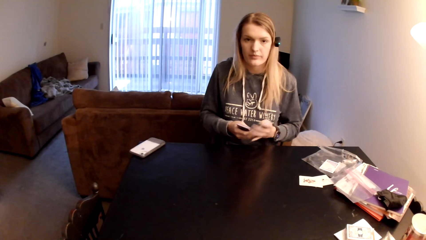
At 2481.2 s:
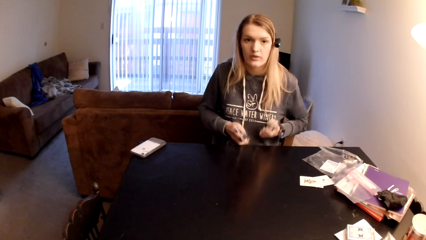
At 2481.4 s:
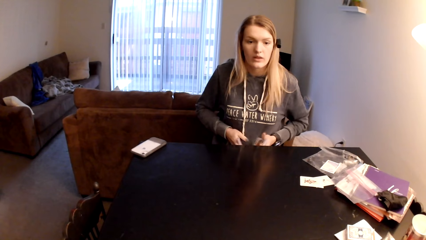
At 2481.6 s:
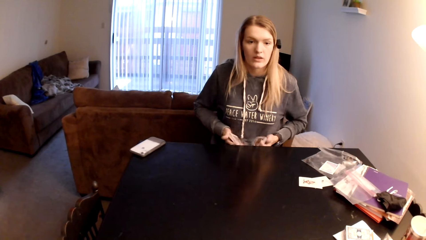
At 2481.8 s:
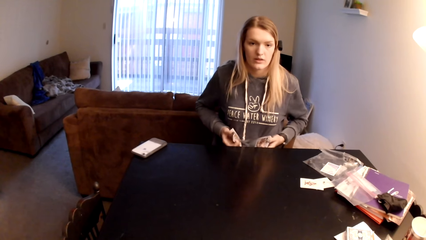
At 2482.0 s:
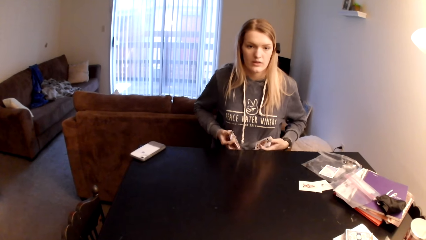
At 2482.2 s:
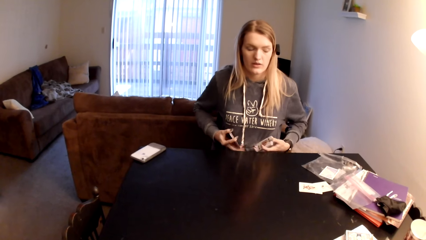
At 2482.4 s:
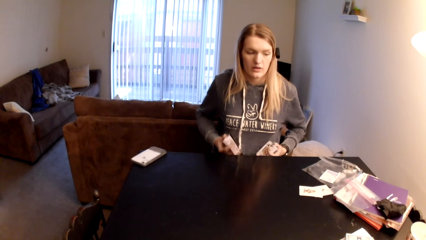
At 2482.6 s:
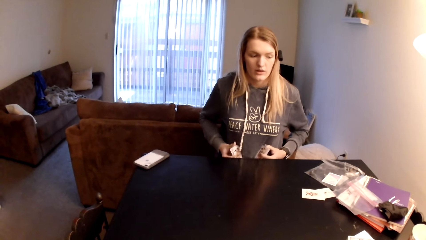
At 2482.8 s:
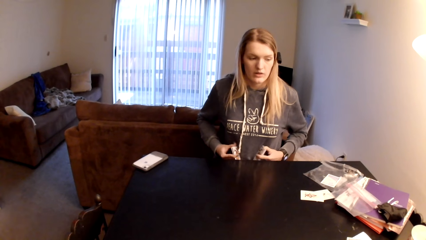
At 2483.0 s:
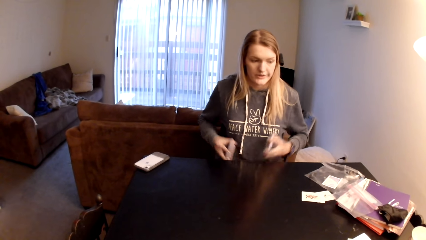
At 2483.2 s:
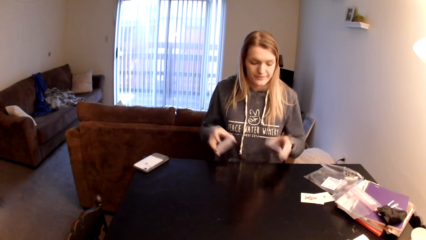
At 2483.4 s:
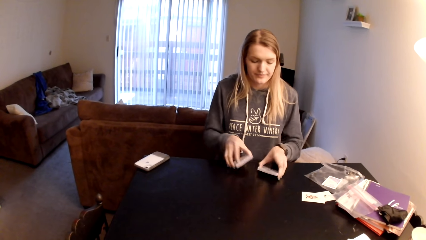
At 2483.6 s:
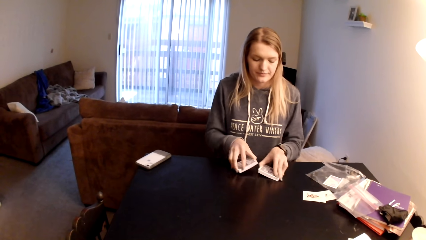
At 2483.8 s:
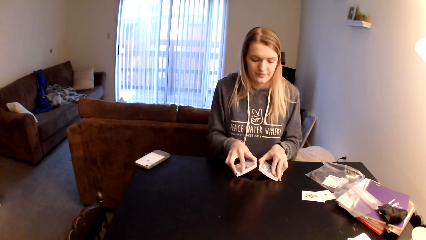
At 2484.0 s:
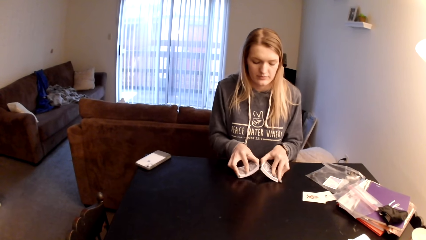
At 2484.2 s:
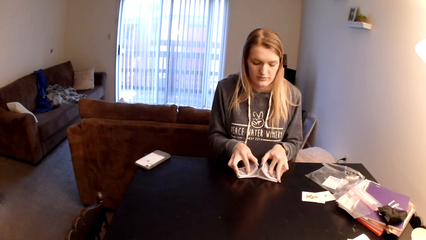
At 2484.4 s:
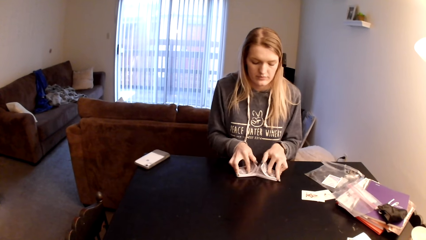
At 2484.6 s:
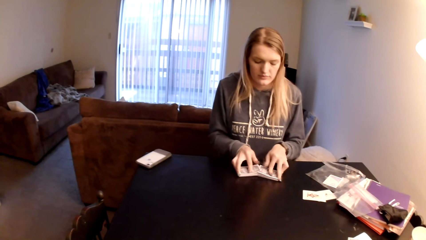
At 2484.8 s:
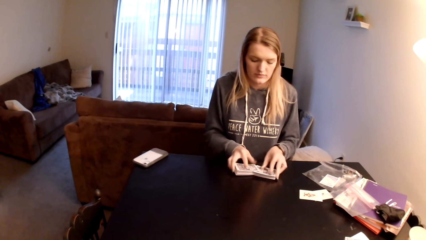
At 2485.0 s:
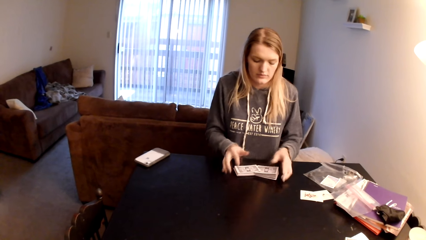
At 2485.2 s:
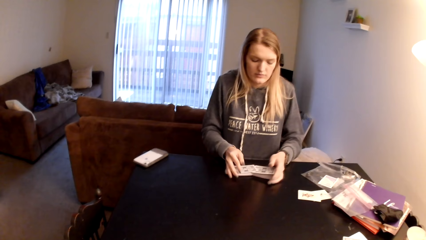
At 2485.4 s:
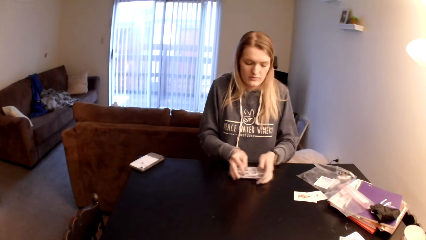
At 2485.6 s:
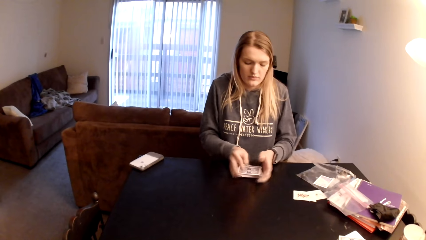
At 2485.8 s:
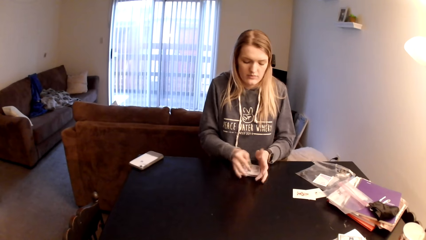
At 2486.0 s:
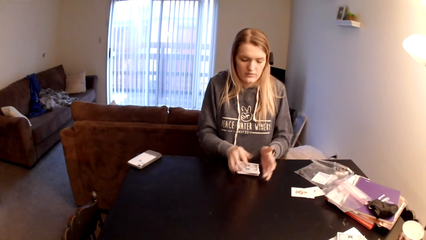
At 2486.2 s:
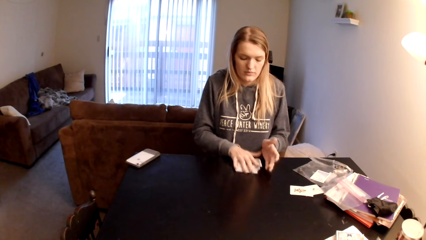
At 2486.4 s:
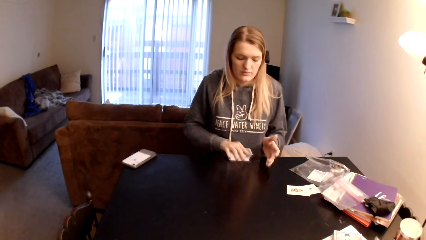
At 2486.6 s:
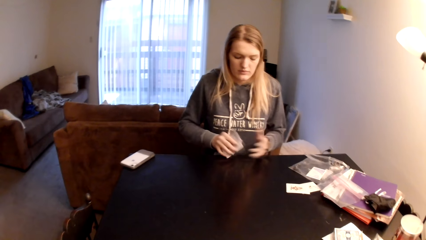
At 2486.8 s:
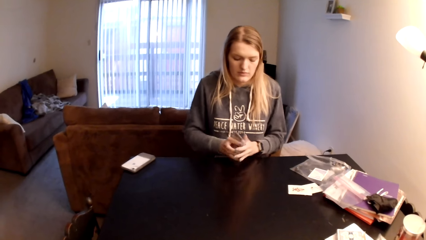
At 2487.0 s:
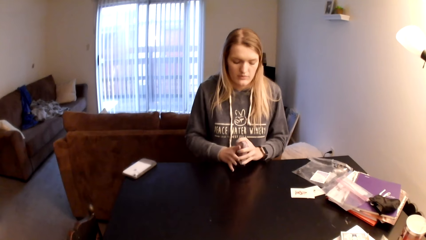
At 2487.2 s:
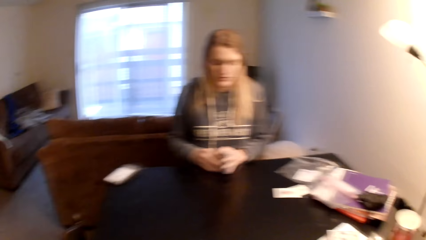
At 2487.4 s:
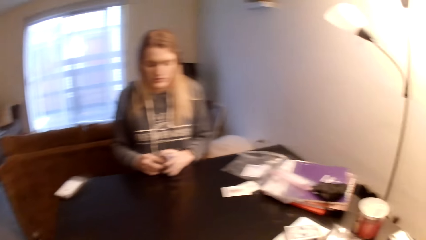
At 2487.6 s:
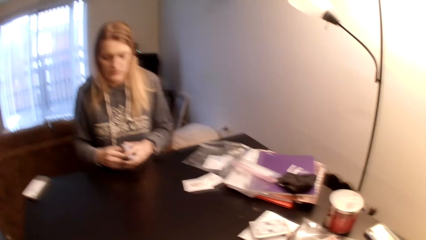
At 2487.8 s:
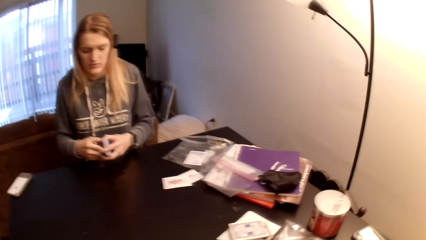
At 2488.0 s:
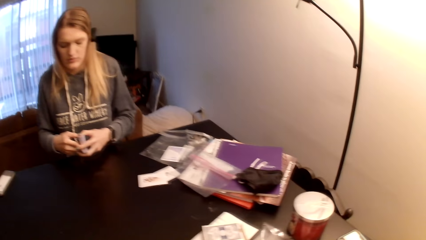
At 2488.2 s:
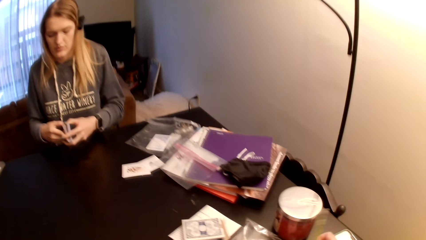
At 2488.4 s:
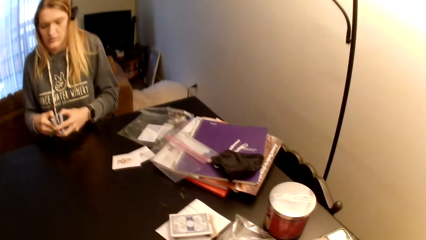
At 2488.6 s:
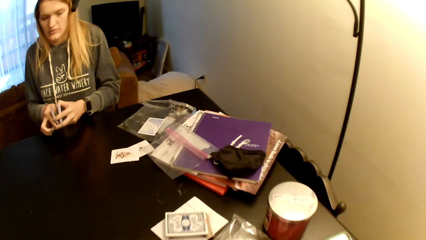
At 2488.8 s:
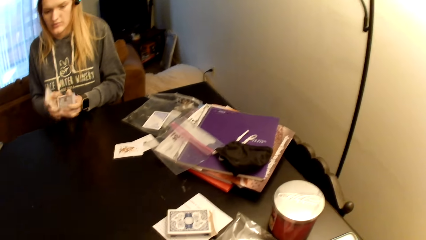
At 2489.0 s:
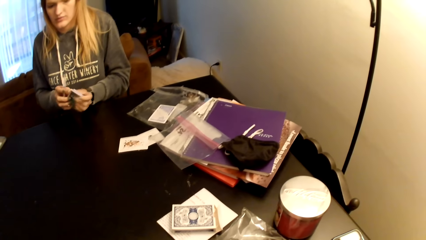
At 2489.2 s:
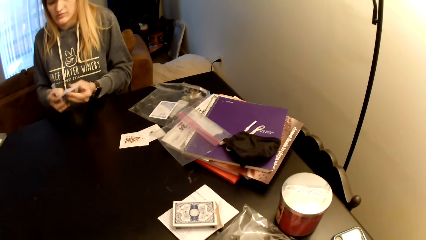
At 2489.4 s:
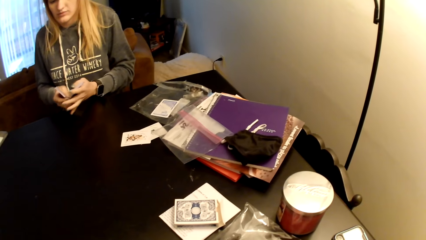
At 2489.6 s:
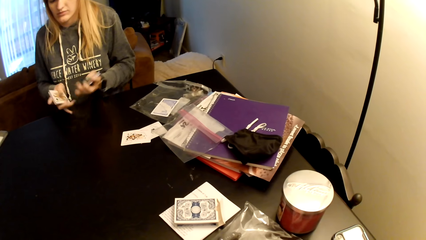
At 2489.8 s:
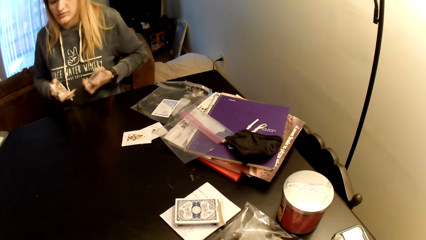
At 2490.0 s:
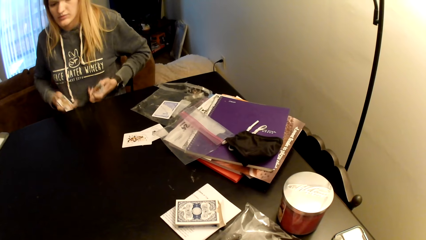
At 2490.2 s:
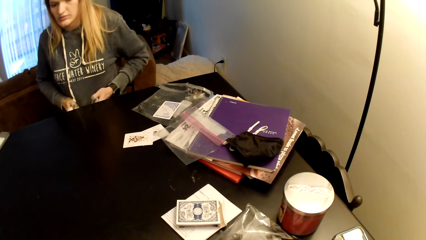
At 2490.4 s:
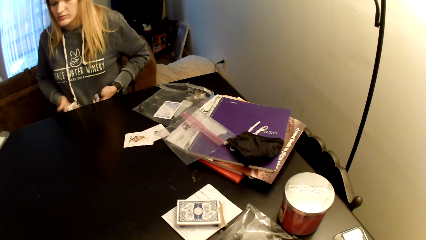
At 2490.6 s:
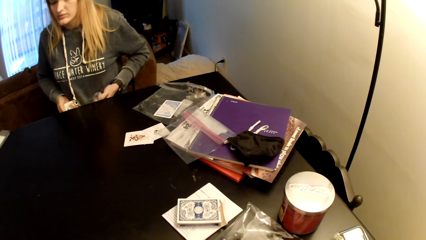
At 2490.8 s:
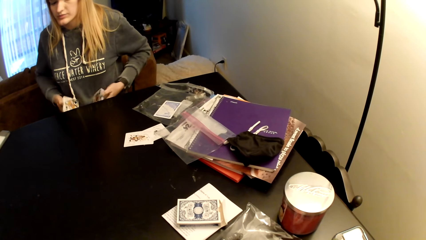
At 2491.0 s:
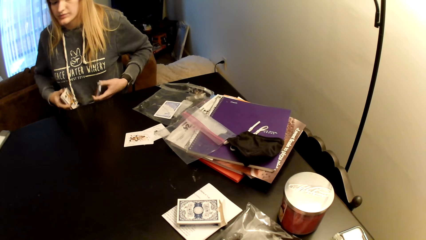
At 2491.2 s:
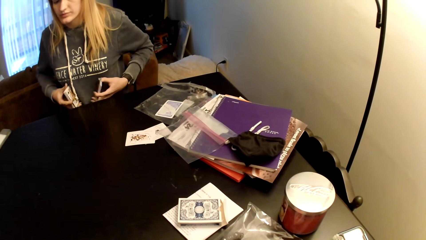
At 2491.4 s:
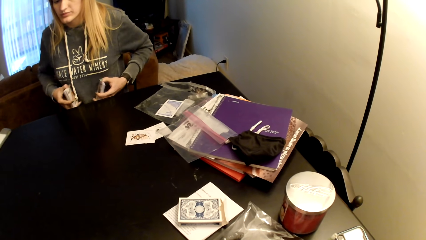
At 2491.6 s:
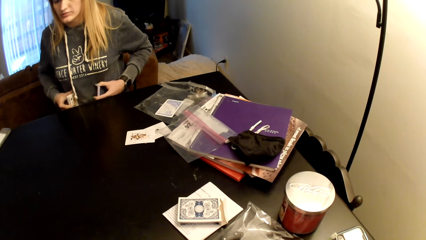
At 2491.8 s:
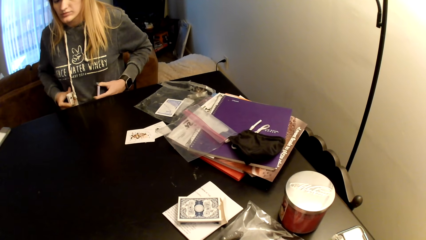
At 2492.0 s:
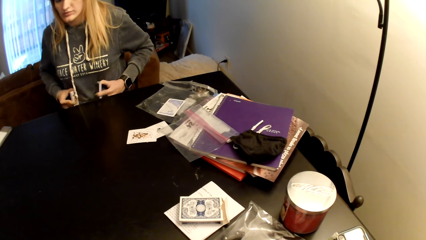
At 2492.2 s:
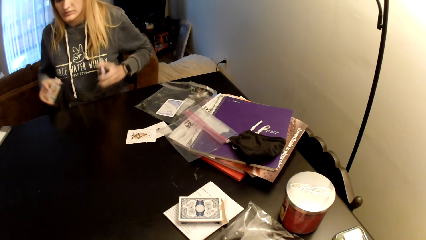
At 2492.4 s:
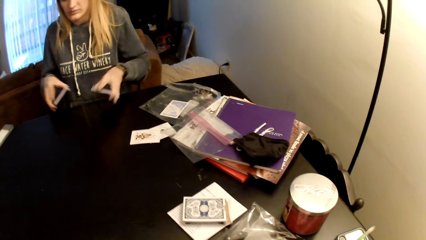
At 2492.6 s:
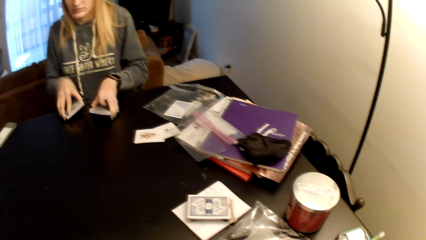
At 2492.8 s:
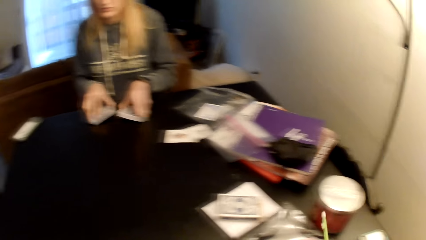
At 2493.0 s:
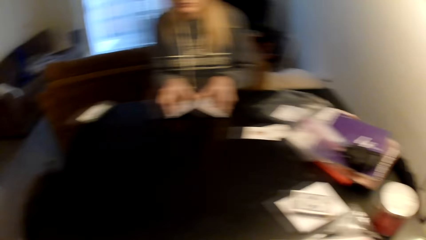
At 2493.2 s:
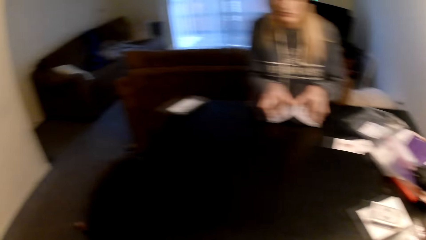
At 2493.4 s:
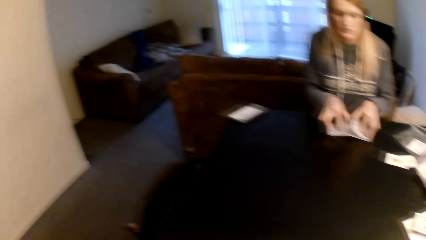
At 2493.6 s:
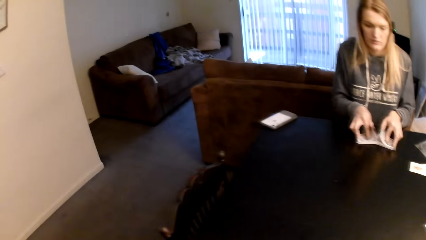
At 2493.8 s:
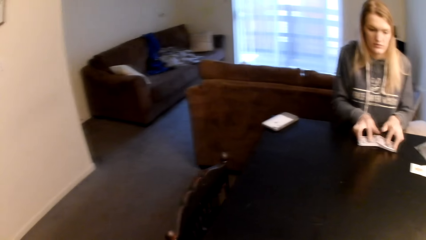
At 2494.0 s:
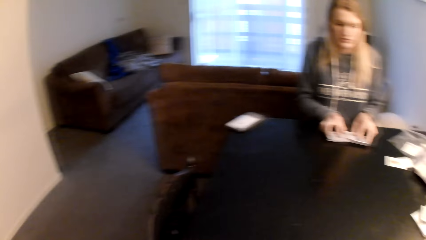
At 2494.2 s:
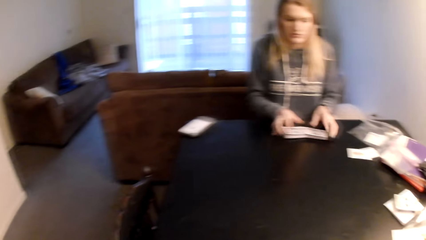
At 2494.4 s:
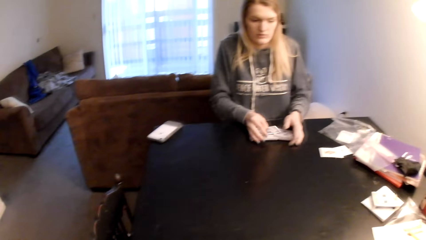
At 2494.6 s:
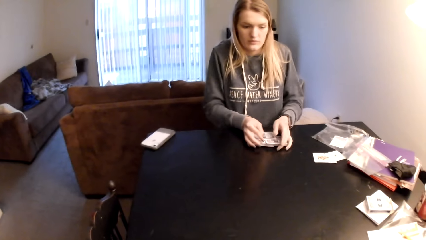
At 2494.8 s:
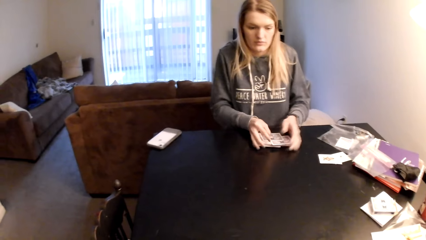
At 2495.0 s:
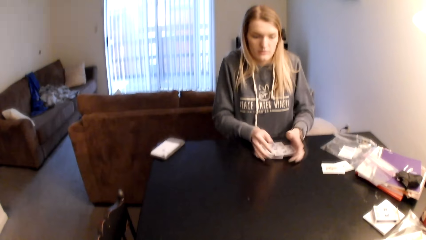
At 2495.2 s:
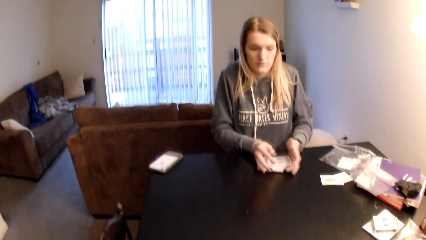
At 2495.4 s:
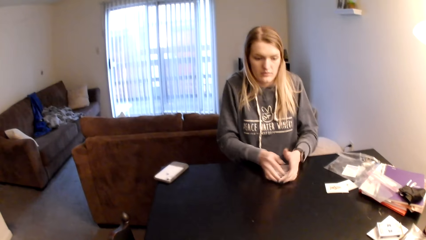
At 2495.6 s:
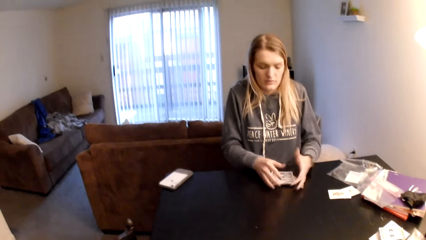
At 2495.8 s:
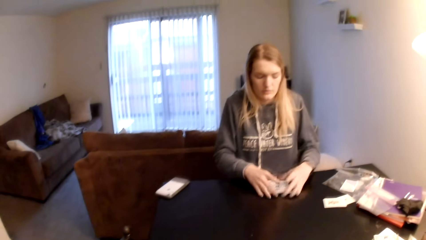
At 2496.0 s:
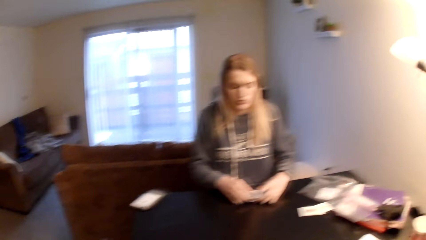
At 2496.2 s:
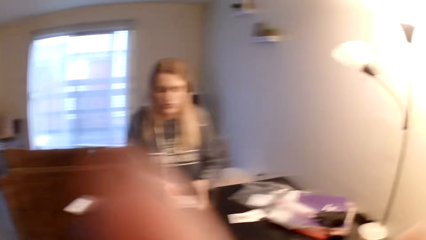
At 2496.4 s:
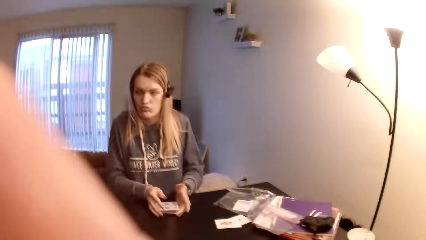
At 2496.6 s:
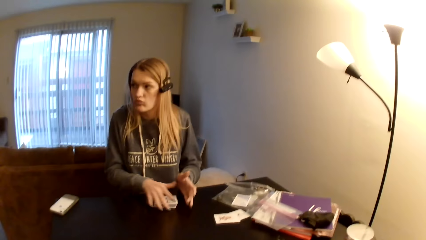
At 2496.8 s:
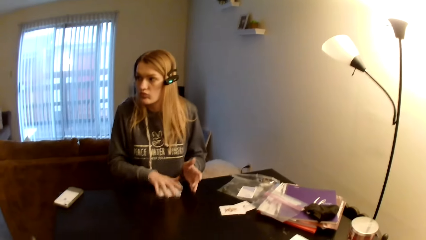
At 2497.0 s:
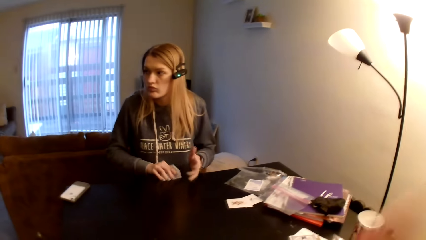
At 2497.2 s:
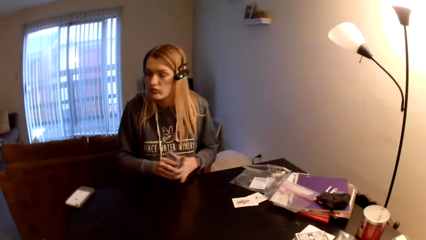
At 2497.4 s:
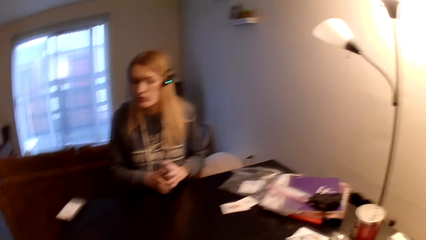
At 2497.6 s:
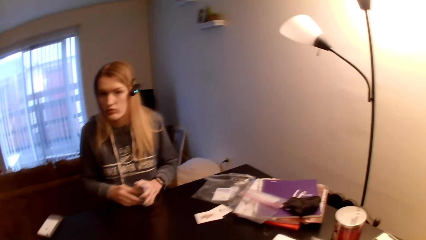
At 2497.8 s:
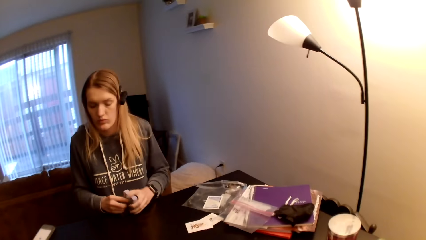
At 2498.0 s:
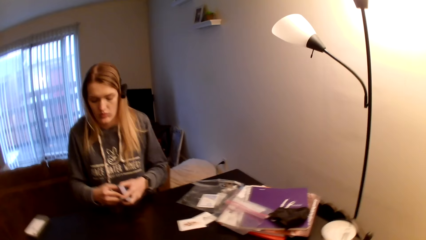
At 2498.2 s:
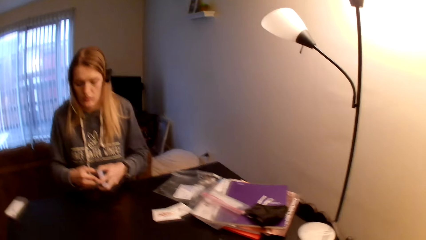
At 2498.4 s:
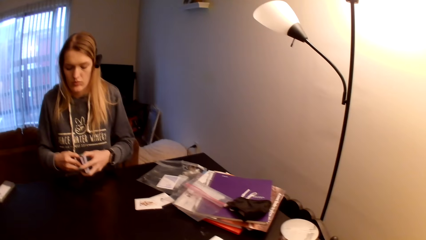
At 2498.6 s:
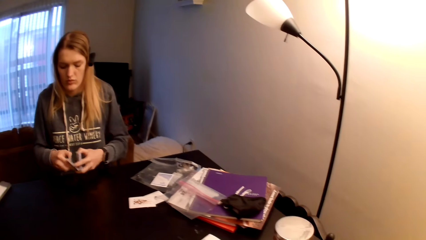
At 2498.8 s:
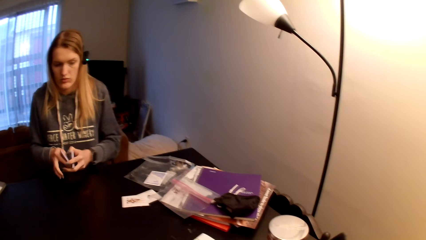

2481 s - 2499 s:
A woman holds the cards on her stomach, adjusts the cards on her lap, puts the cards on the table, flips the cards, collects the cards together, adjusts the cards on the table, picks up the cards, switches the cards to the other hand and divides the cards. The camera wearer looks around a room. The woman holds the cards on her stomach. The camera wearer writes on a piece of paper with a pen. The woman puts the cards on the table, flips the cards and collects the cards together. The camera wearer looks around the room. The woman adjusts the cards on the table, picks up the cards, aligns the cards and divides the cards.
